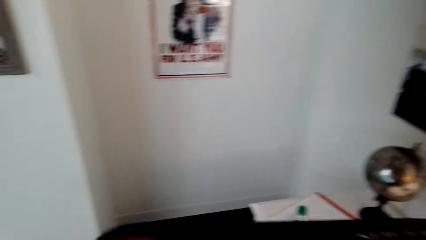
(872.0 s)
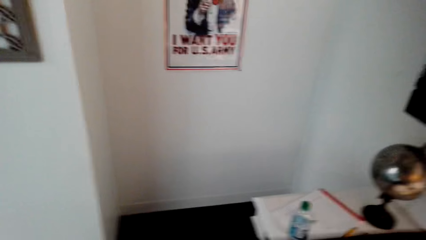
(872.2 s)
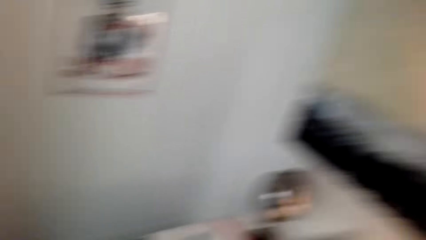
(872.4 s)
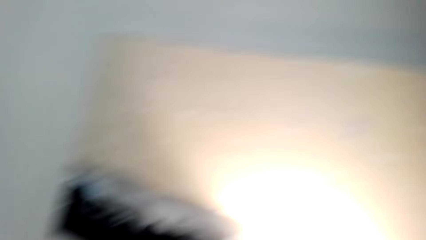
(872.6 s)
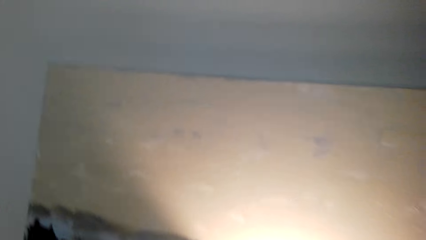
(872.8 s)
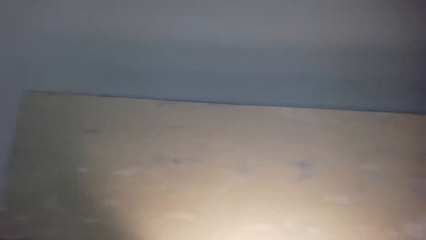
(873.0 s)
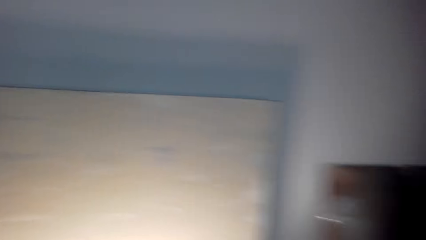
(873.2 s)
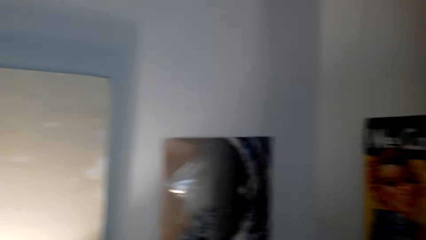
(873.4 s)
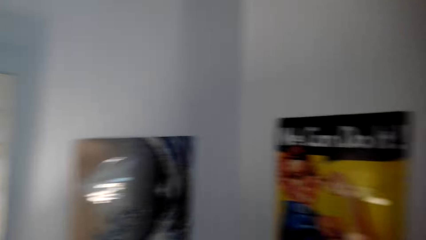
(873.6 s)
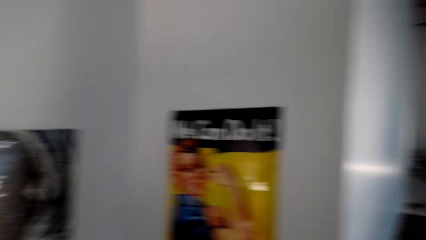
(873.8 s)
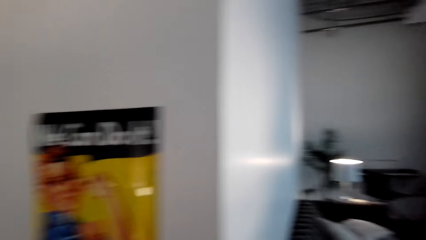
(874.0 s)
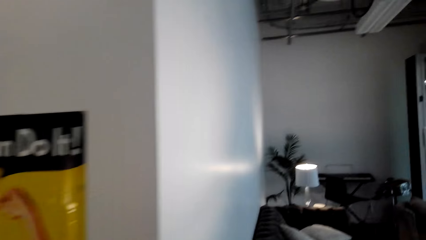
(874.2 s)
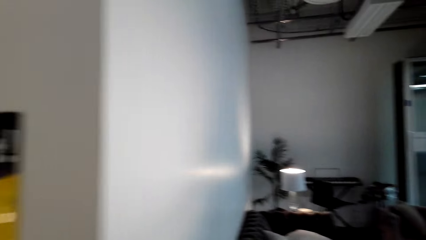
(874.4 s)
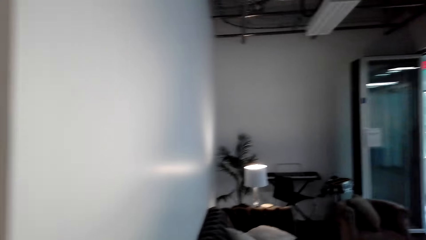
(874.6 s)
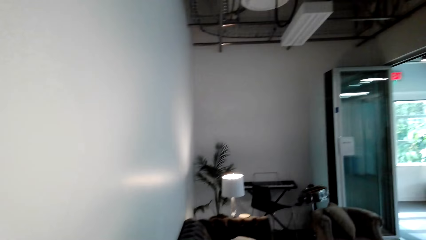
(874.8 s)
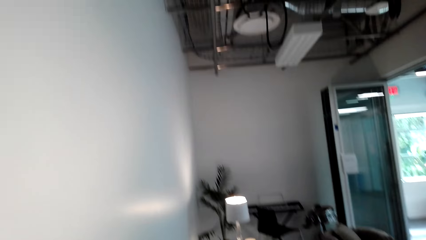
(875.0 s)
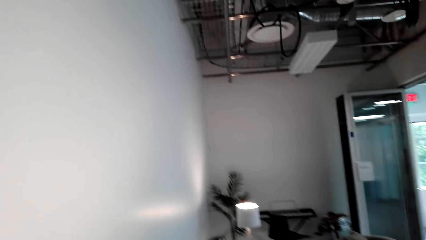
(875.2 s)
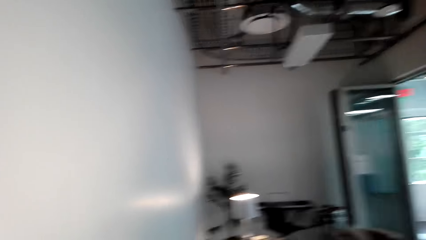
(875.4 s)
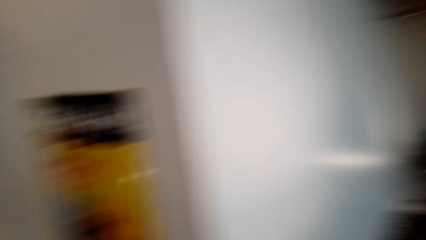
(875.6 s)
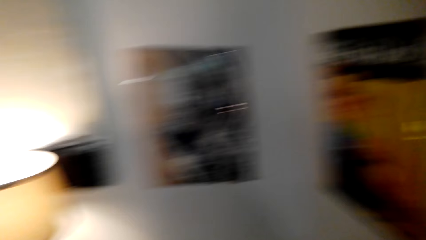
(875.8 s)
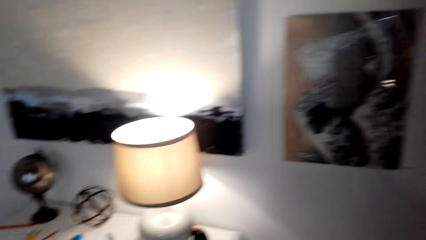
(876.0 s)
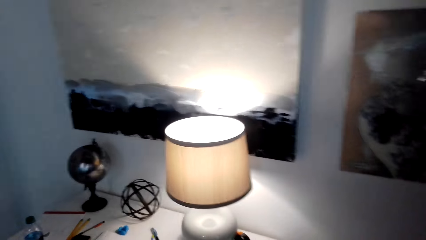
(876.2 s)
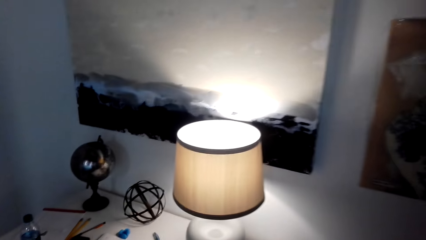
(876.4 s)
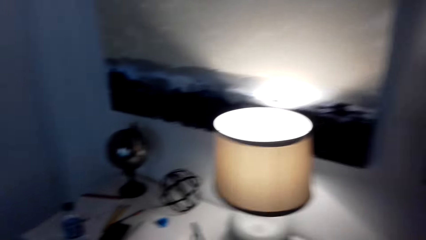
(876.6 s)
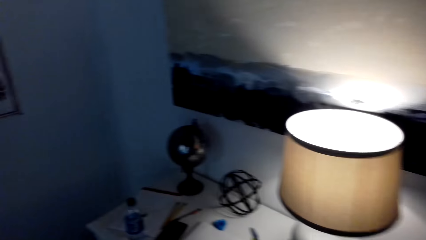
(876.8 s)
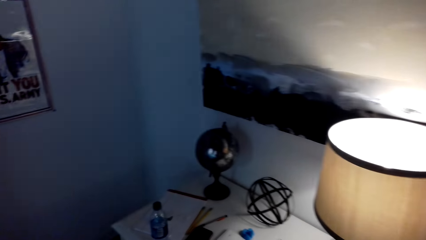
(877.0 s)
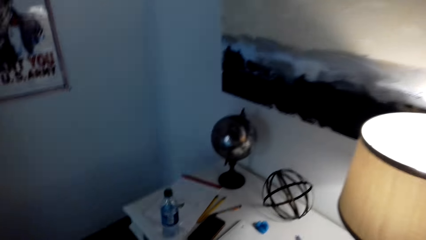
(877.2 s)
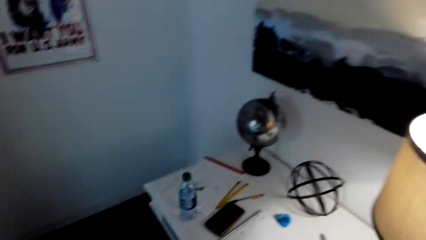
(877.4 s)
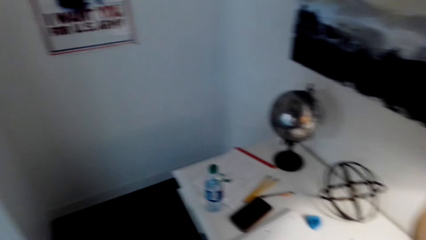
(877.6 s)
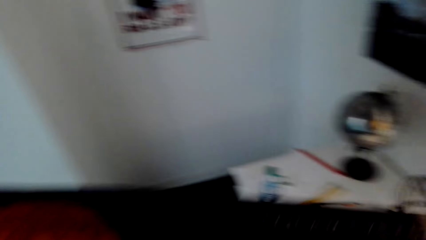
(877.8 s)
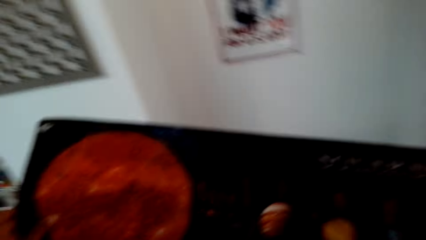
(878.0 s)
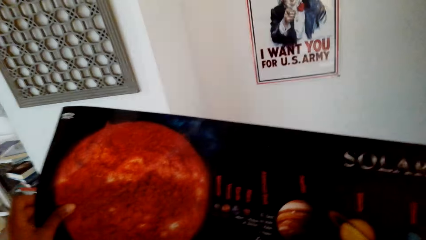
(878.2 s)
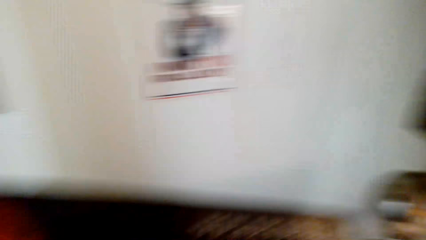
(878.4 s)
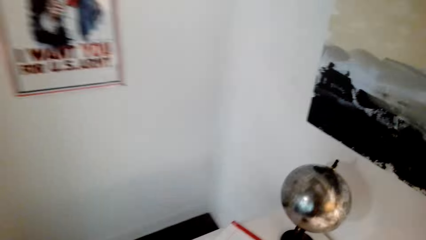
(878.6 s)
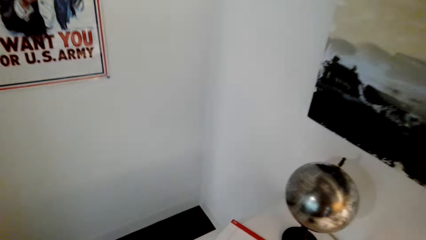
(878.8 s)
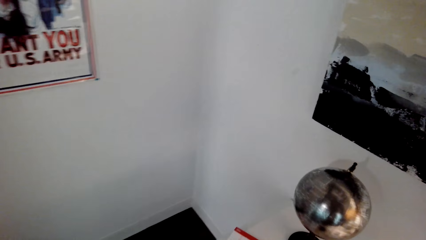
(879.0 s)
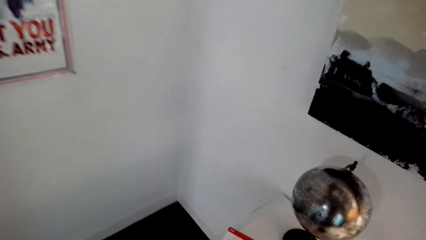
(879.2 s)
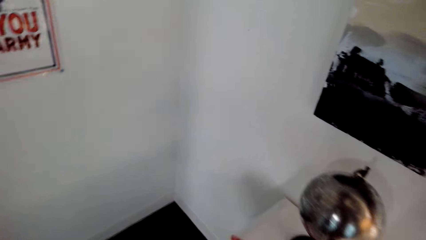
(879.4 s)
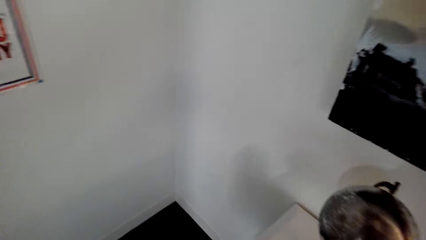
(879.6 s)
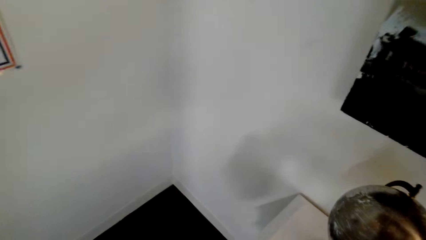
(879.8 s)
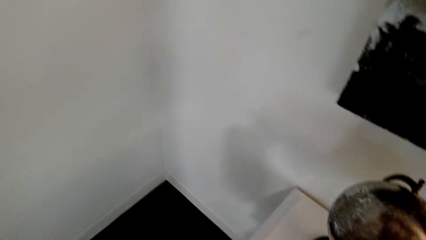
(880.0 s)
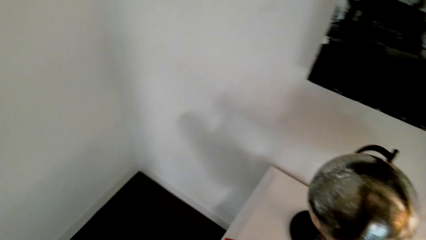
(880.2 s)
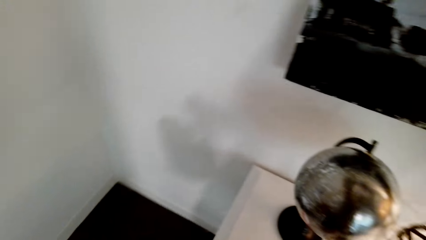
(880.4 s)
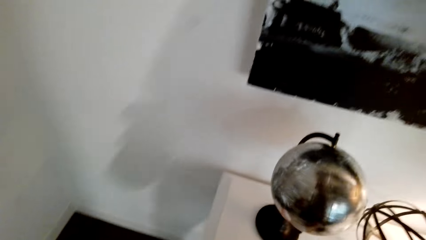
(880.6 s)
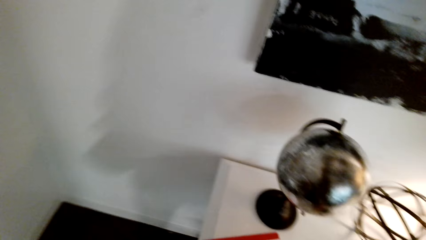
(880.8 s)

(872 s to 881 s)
The camera wearer looks around the room. They look at the poster.

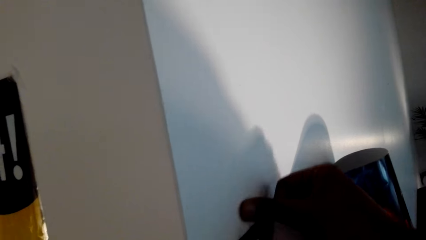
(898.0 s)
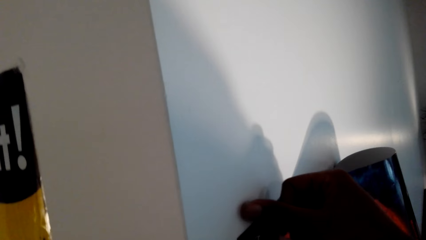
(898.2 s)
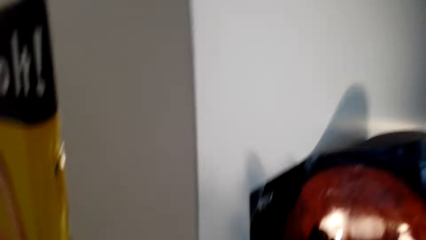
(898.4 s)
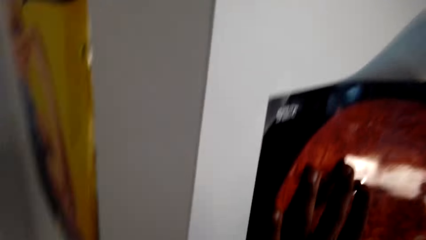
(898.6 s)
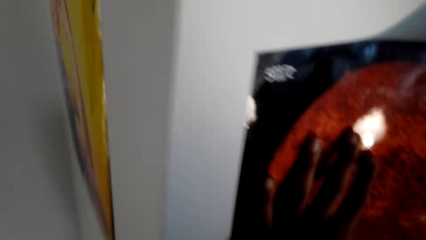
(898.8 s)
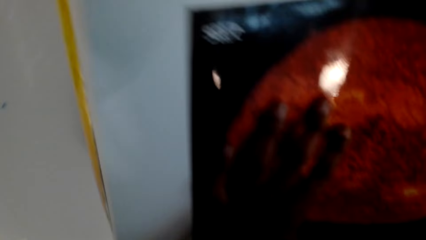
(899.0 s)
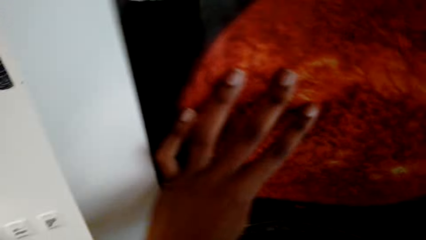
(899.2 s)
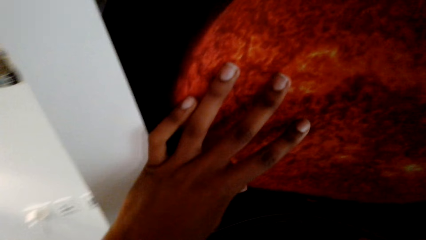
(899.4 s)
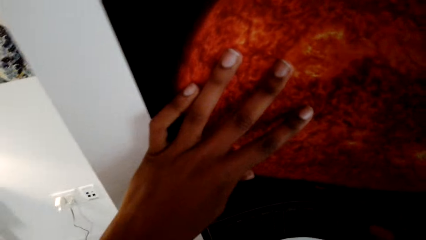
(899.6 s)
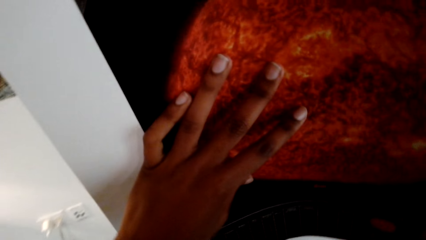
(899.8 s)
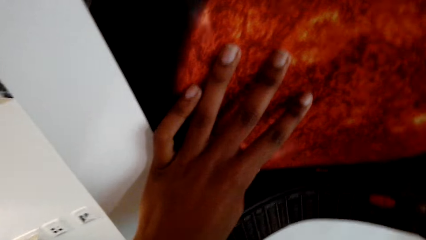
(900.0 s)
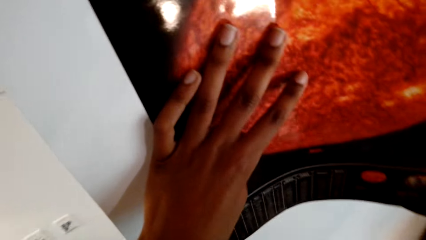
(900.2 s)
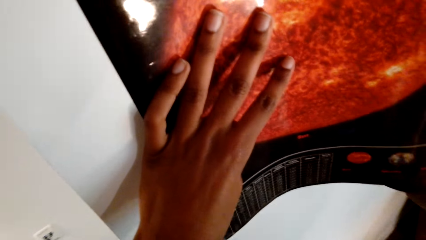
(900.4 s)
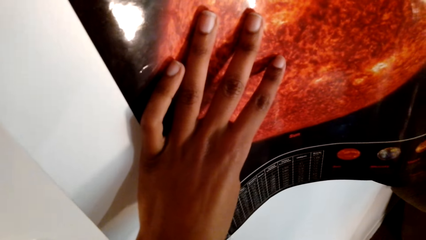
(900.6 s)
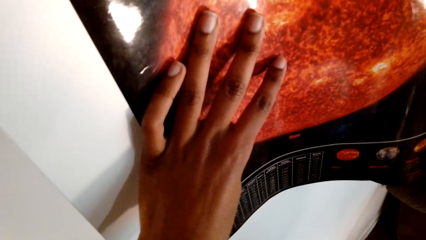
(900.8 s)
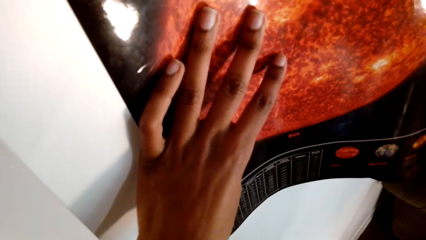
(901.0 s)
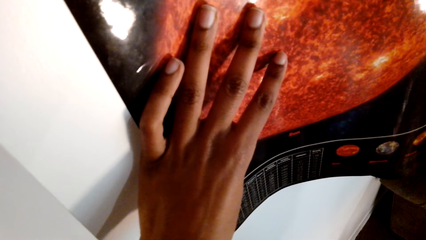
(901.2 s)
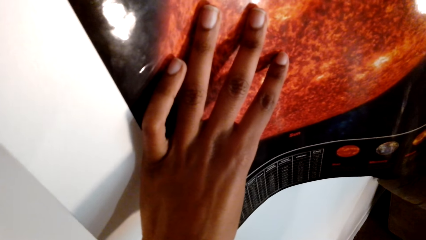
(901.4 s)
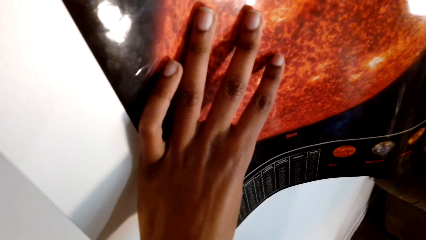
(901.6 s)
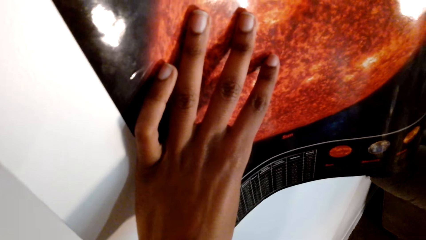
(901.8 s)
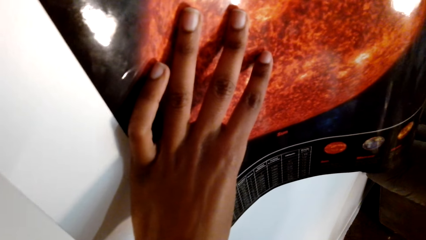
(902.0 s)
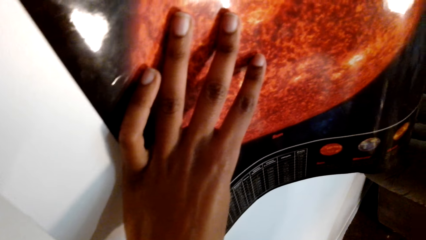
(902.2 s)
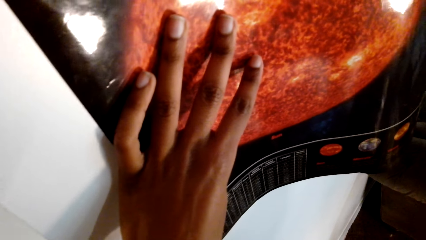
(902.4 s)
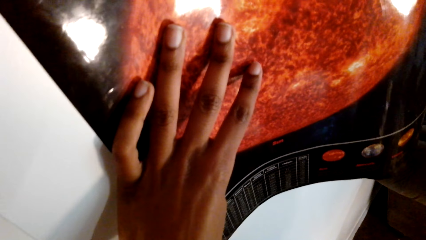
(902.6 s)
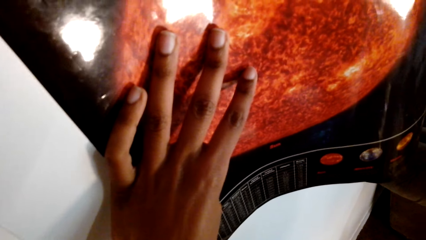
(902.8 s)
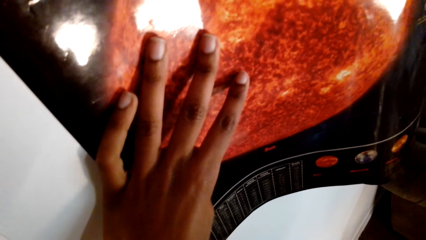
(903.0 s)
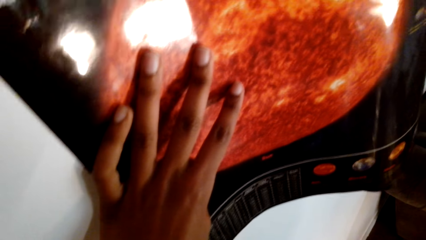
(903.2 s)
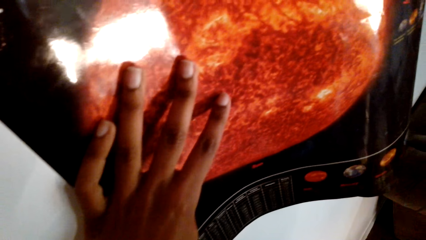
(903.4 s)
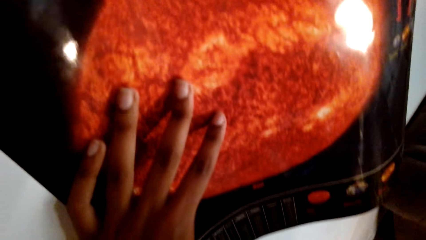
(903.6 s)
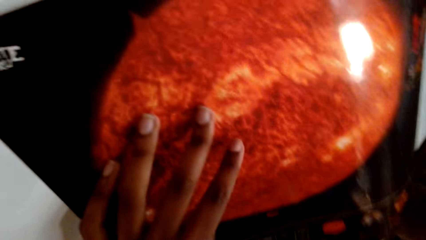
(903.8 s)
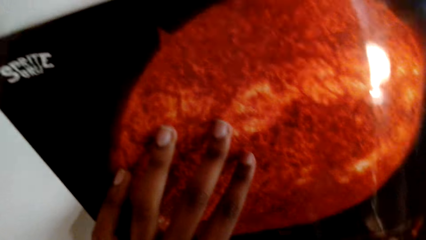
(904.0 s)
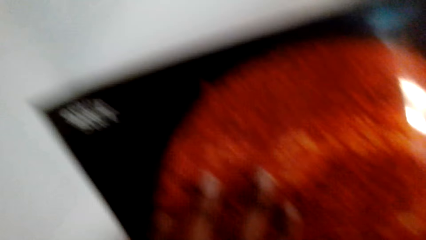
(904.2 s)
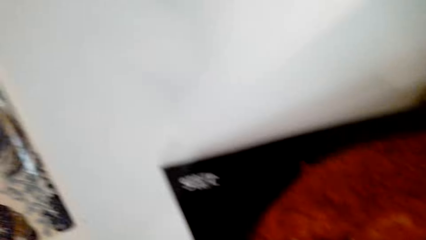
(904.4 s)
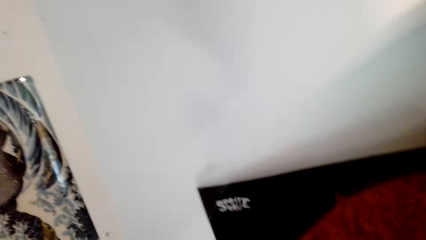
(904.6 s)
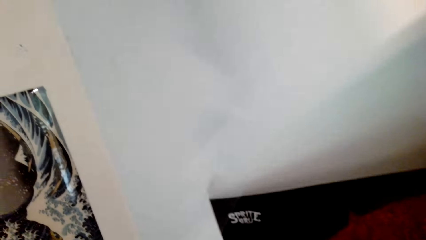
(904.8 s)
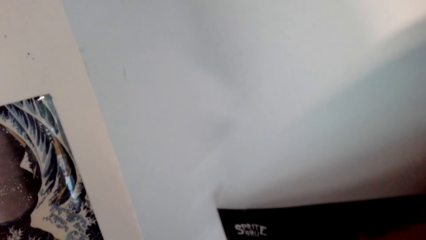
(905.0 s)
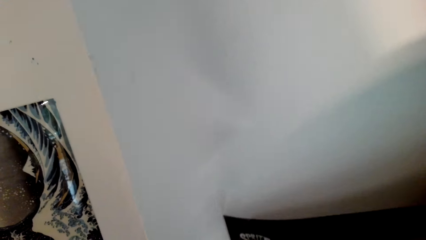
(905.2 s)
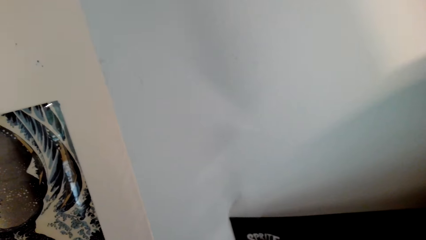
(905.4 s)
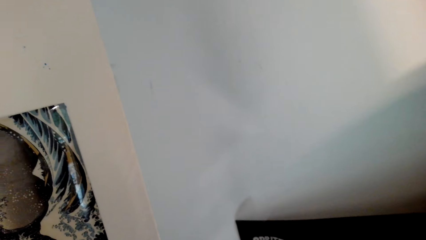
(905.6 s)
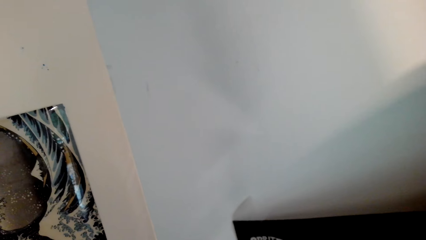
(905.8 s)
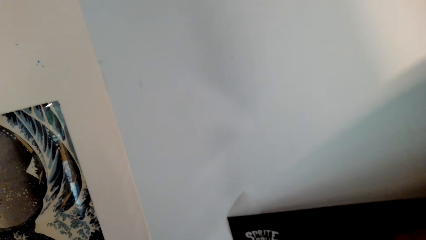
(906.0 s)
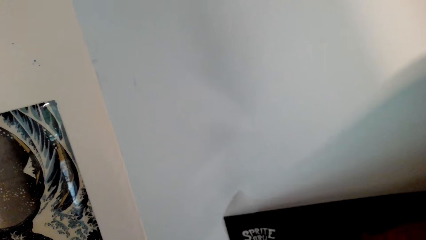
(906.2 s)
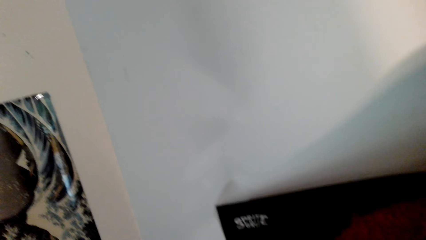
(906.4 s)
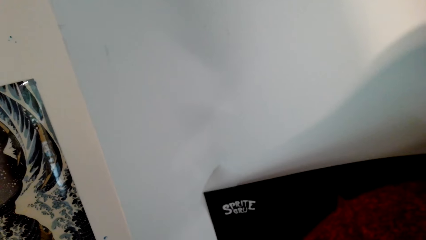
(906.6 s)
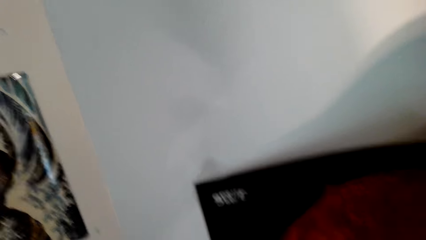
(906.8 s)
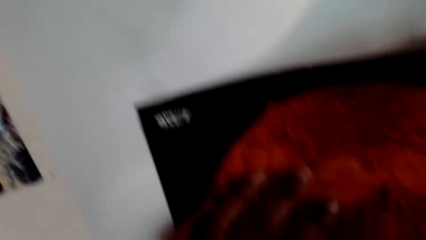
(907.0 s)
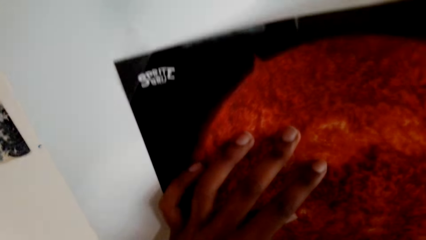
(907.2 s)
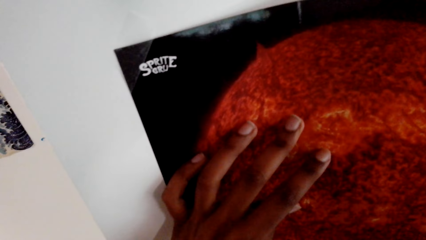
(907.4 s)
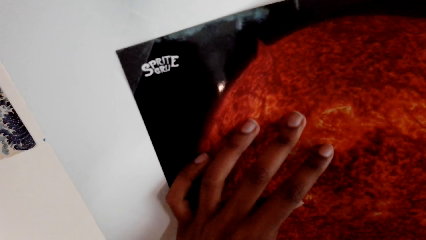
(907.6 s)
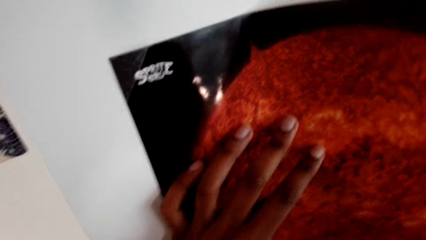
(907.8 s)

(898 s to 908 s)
The camera wearer sticks the sellotape on the poster.
